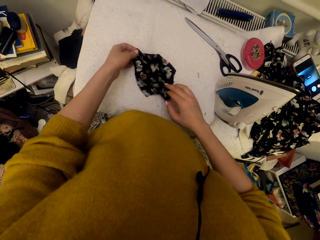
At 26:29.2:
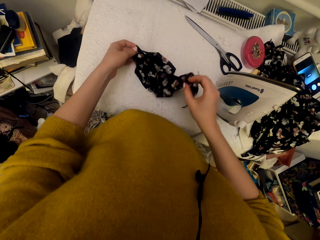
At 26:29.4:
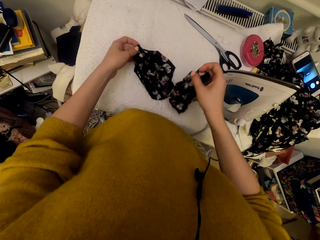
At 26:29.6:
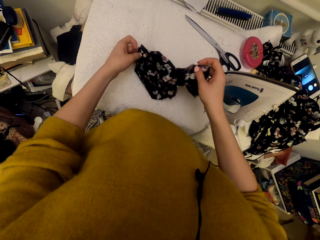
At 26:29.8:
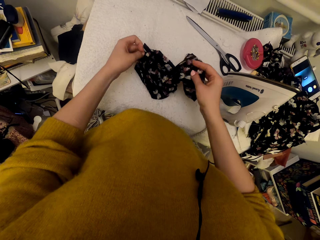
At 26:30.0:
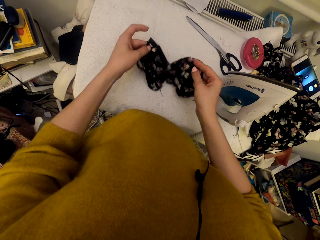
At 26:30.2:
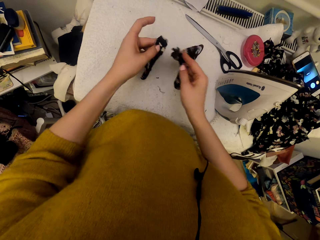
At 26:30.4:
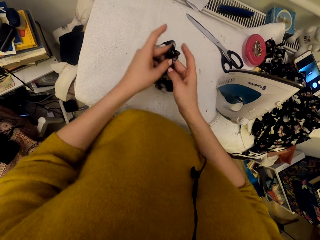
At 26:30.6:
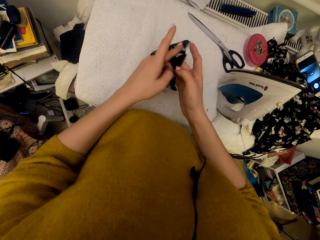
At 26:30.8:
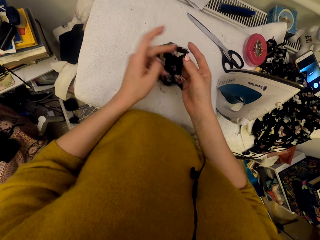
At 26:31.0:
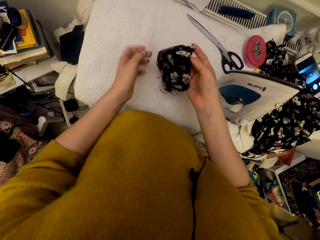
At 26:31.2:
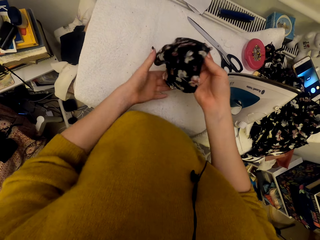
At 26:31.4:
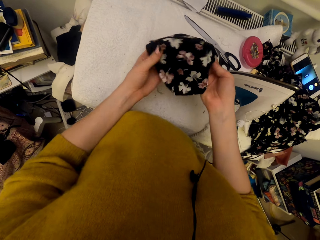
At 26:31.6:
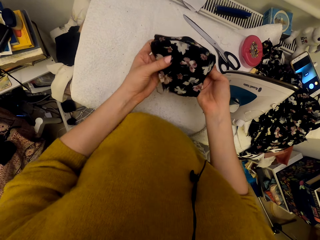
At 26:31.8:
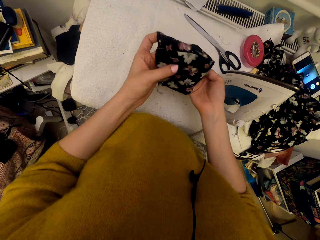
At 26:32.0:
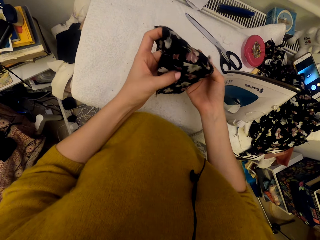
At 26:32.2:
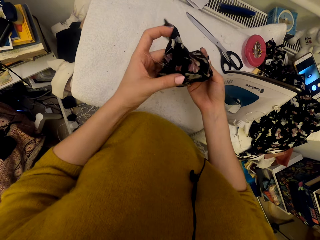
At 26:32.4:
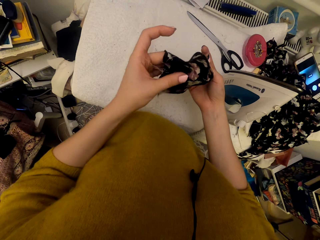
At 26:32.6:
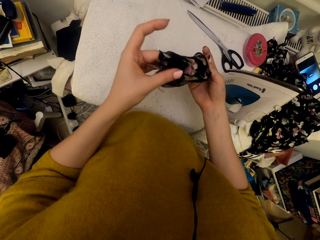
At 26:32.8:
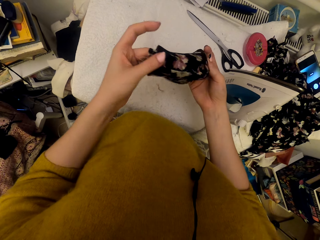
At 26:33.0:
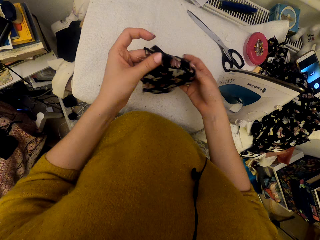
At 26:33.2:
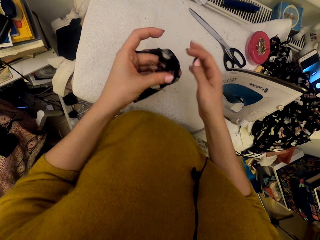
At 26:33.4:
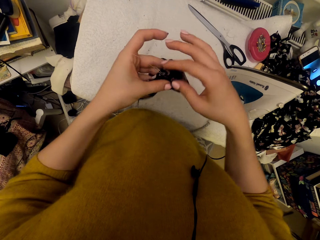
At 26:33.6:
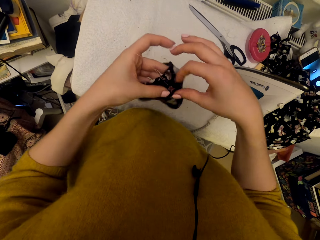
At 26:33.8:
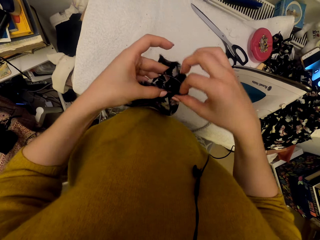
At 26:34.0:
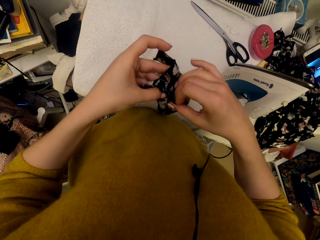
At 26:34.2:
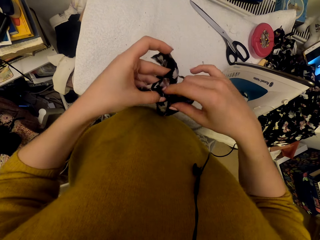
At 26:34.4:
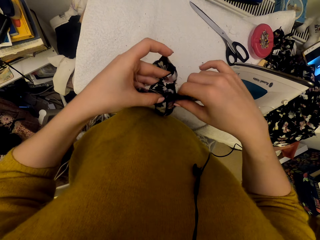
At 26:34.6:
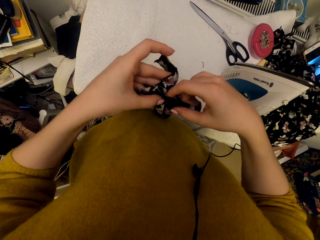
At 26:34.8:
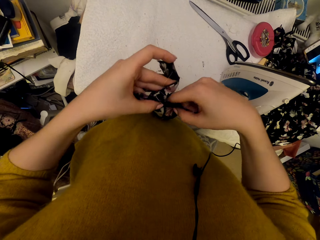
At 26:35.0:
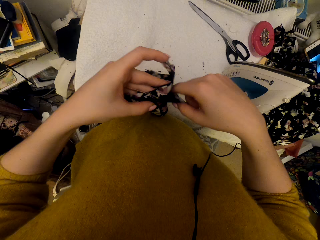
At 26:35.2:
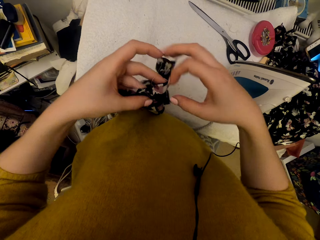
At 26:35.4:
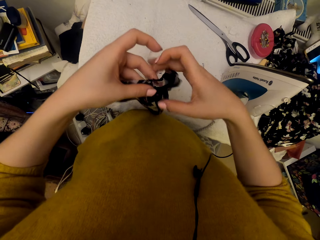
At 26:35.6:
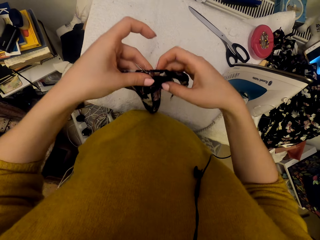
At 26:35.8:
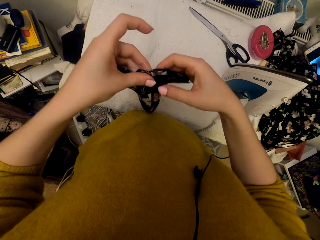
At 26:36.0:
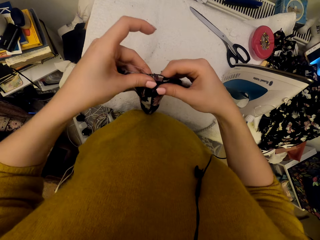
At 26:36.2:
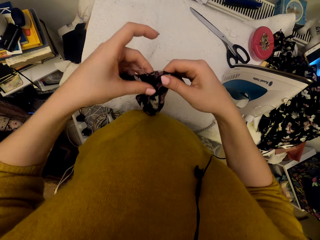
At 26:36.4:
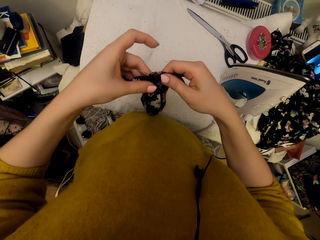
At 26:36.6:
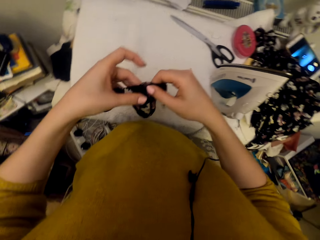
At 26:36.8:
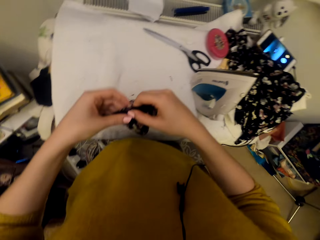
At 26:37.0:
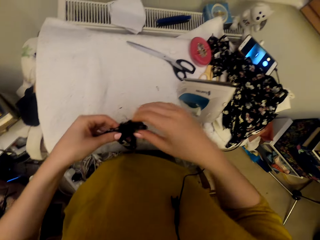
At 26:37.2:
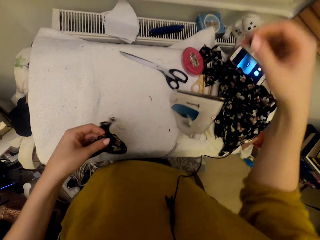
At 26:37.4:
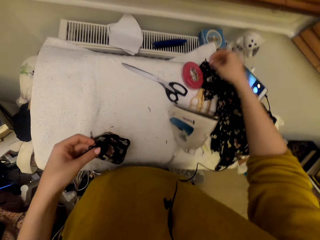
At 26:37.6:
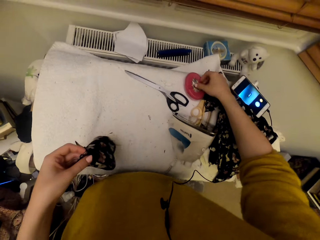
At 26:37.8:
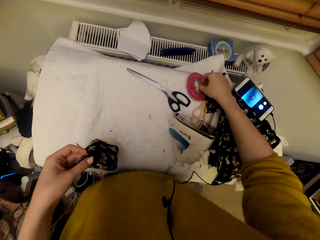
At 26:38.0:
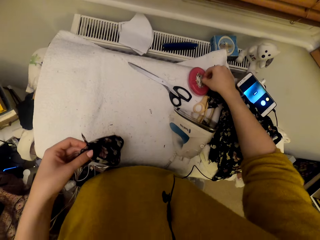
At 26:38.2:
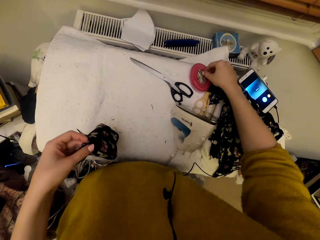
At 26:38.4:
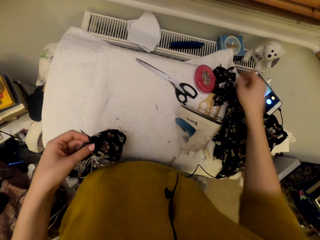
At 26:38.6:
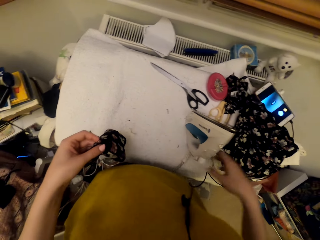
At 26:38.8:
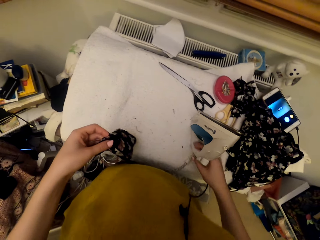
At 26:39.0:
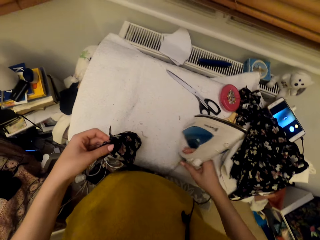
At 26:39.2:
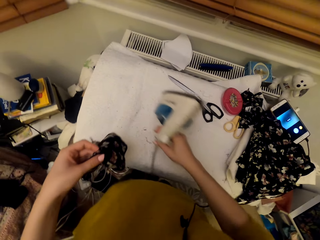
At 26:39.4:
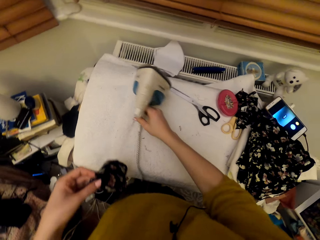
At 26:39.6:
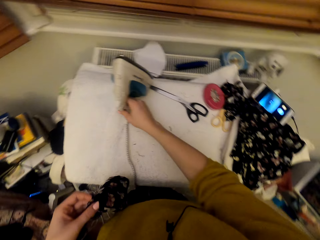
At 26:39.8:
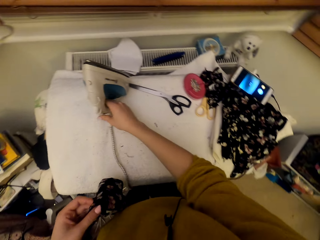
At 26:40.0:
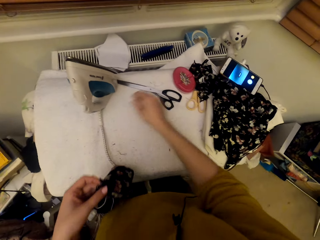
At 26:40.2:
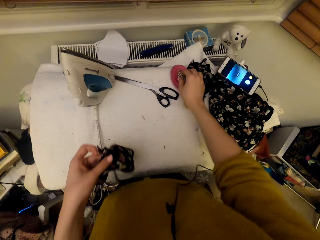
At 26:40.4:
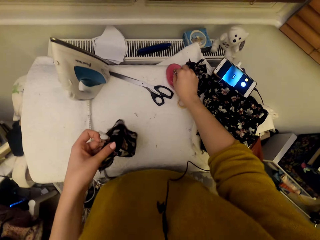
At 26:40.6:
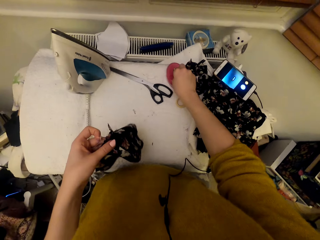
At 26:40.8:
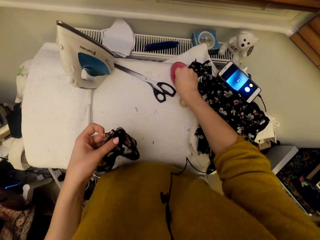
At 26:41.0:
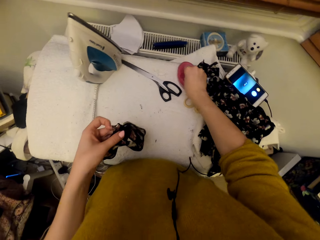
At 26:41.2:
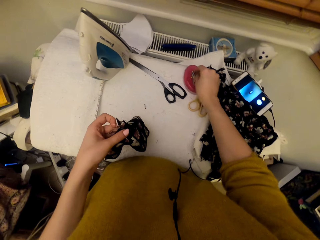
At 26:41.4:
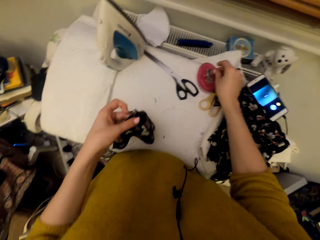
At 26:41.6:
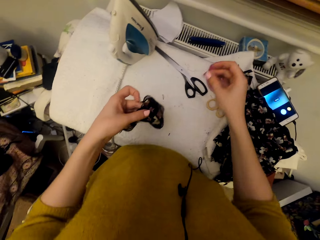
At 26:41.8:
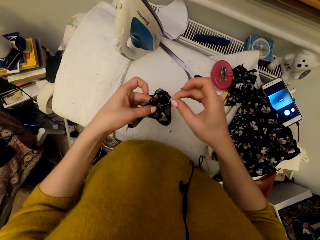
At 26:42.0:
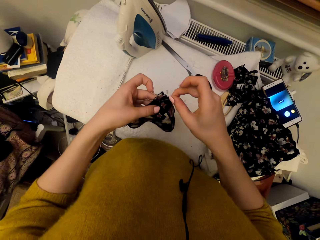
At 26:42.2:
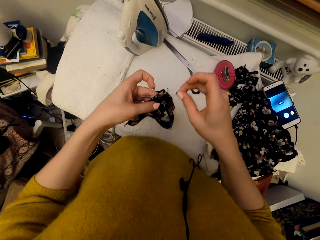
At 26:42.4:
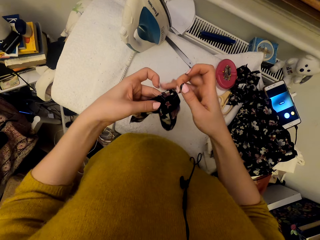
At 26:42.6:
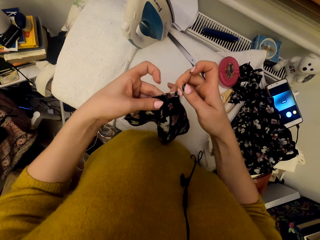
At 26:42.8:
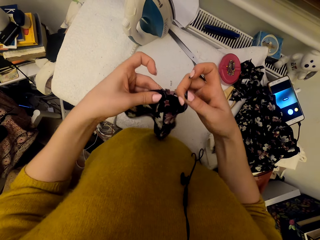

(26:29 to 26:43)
The camera wearer puts materials together and aligns the materials. They touch pins in the magnetic pin holder. They adjust the steam iron or iron box on the worktable. They pick a pin from the magnetic pin holder.

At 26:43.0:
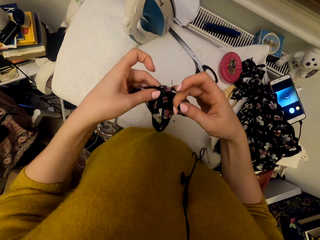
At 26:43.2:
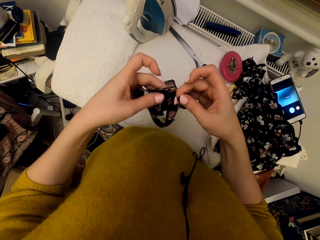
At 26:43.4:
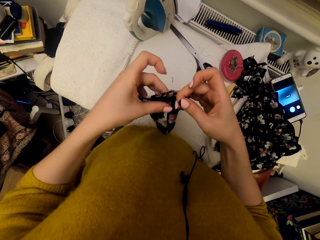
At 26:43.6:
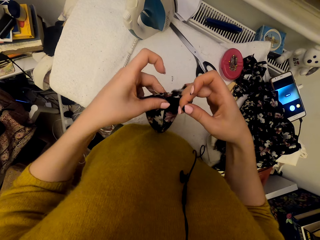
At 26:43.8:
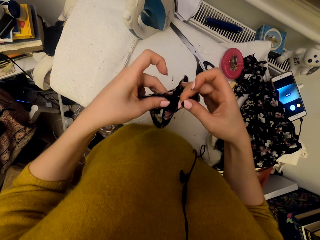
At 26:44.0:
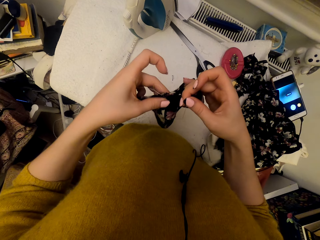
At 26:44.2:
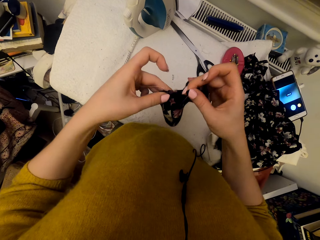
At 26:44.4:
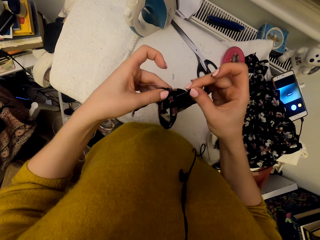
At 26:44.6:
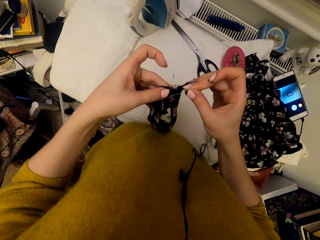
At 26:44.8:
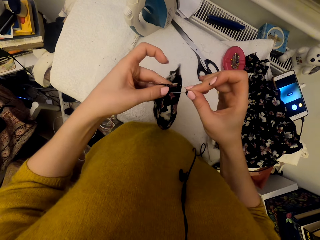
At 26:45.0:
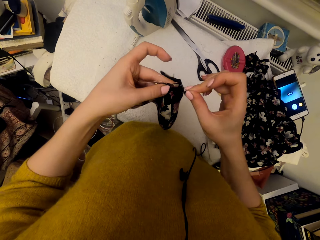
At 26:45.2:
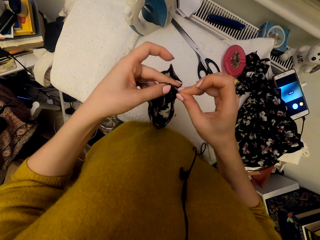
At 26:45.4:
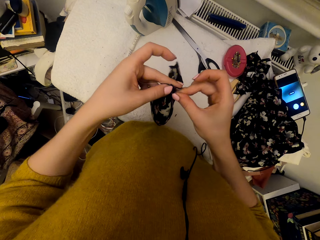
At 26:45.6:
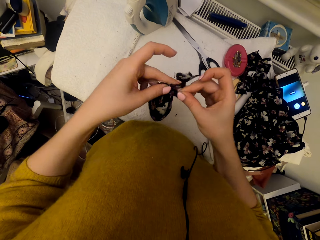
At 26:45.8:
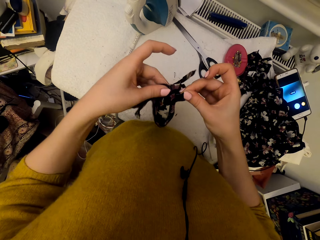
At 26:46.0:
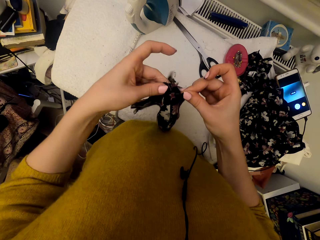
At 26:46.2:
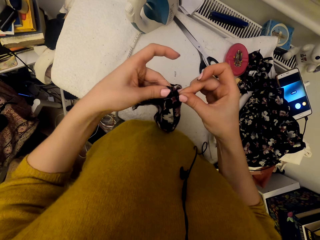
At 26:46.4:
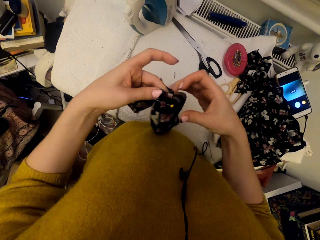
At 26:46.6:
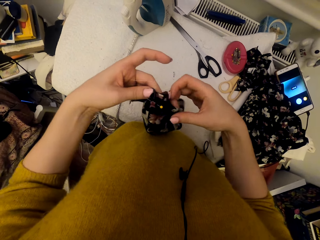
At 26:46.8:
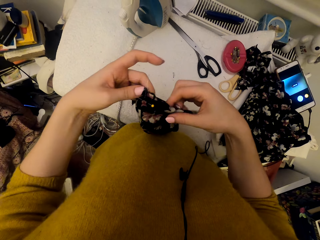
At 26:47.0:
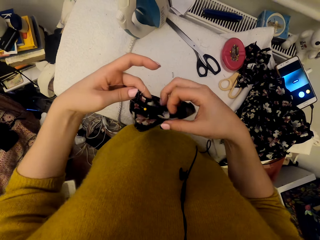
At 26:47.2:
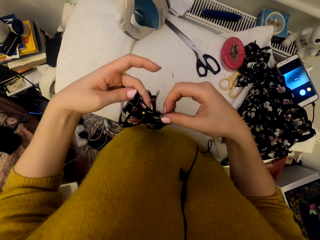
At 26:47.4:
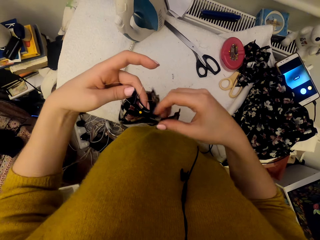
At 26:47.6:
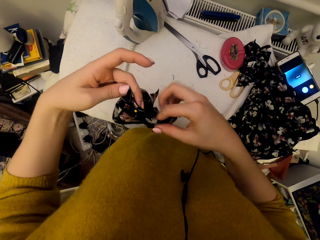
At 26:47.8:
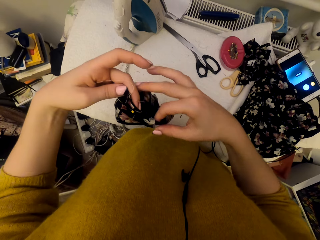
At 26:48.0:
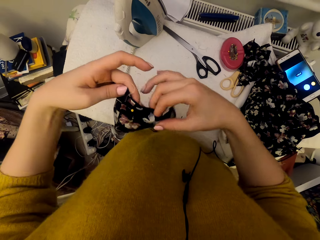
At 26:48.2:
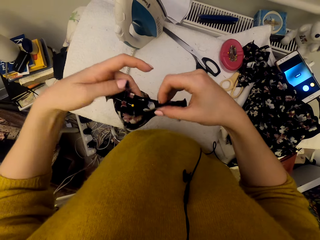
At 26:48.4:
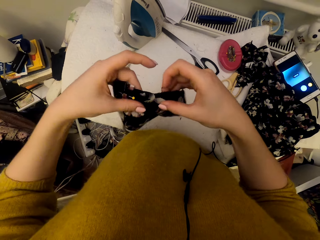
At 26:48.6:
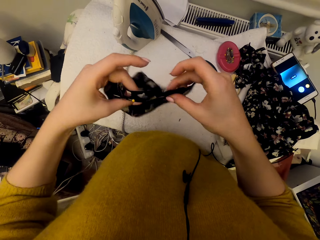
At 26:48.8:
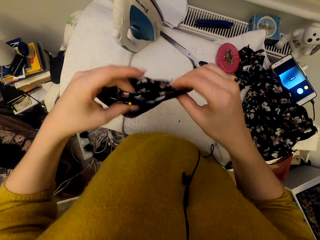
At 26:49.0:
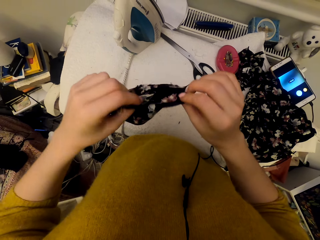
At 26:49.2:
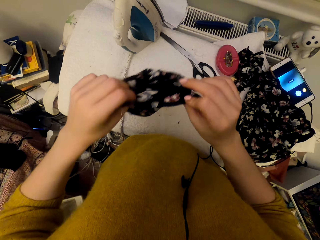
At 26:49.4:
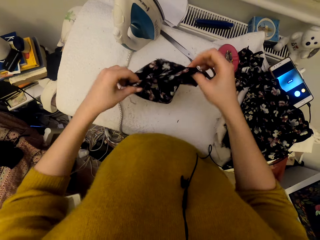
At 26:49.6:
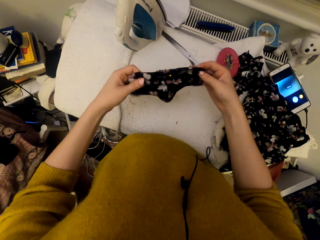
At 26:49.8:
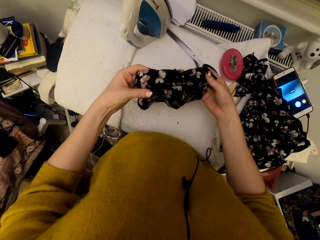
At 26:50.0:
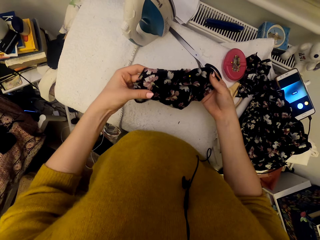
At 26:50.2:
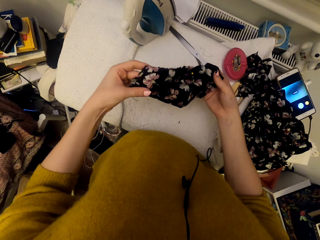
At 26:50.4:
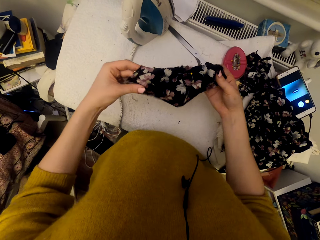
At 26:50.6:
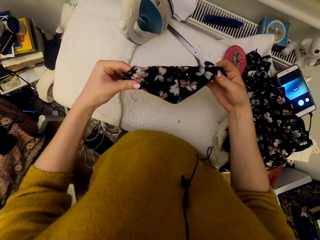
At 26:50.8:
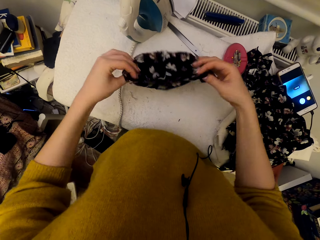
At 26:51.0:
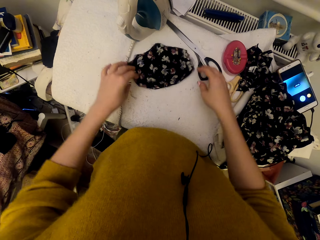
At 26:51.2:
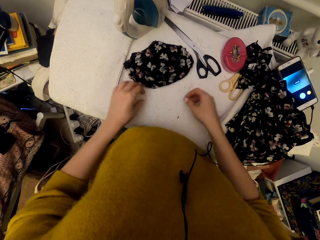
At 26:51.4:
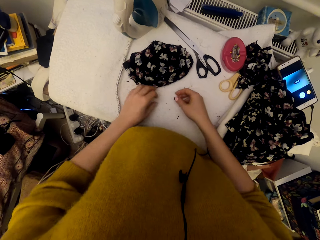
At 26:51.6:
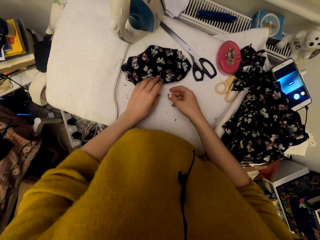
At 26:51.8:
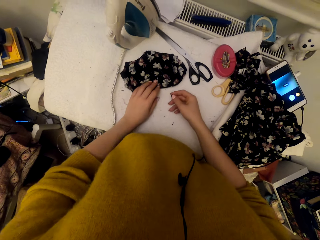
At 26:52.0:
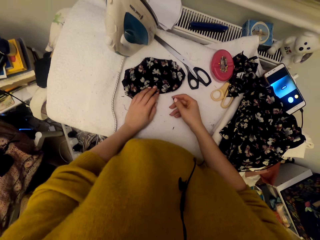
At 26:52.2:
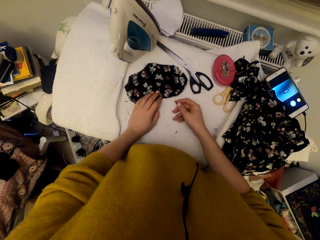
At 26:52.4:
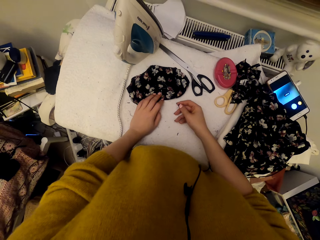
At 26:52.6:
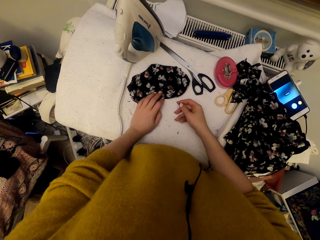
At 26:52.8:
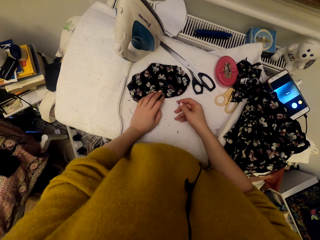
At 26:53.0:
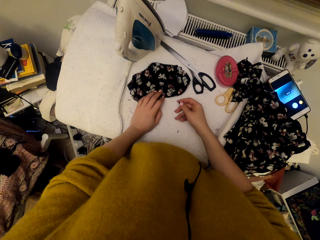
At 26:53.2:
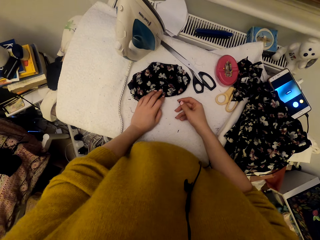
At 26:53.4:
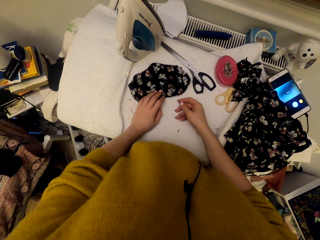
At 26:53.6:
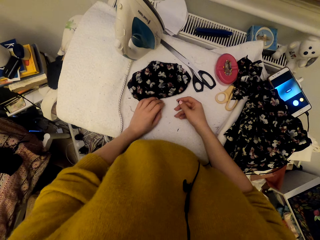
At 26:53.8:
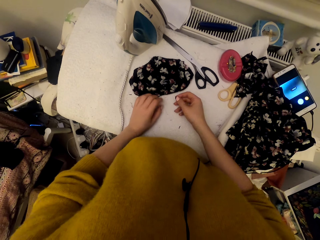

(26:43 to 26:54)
The camera wearer adjusts the cloth pieces. They pin the cloth piece, adjust the cloth pieces and drop the cloth pieces on the worktable. They put a hand on the worktable.
